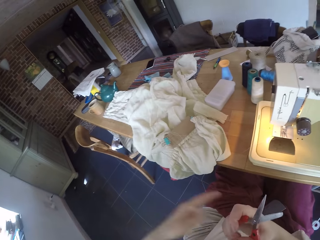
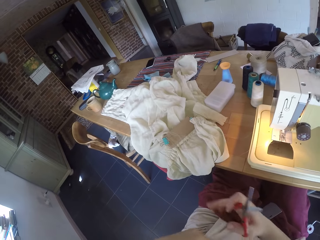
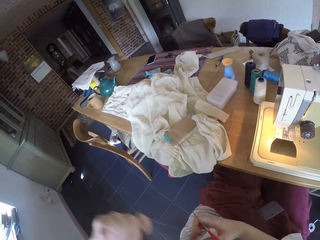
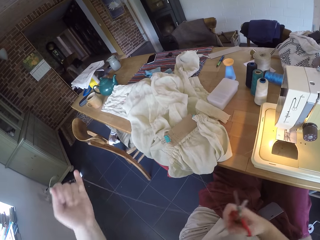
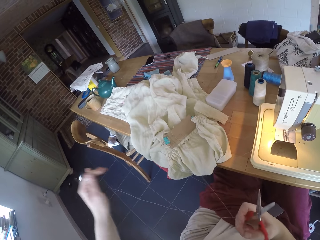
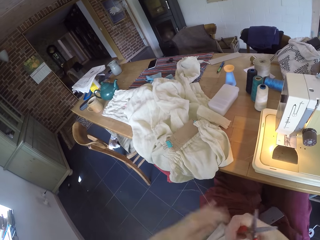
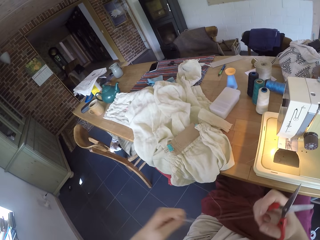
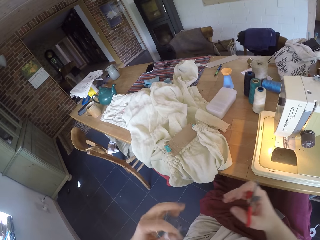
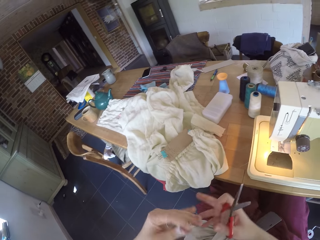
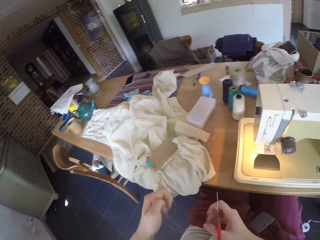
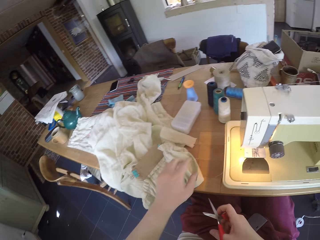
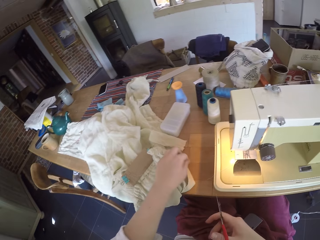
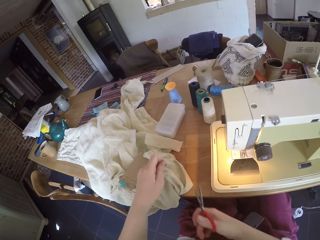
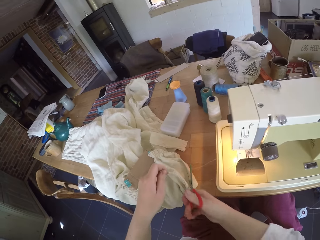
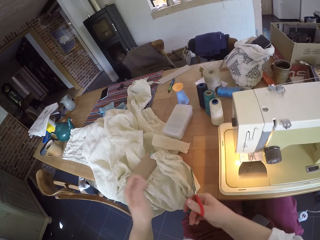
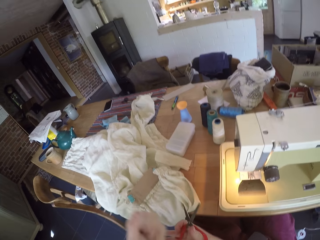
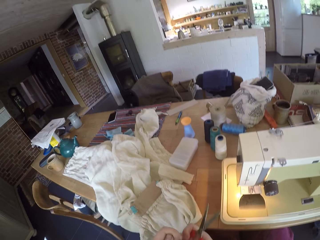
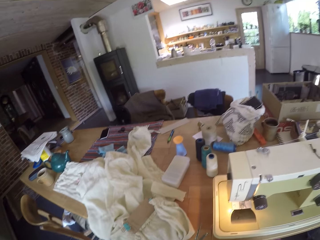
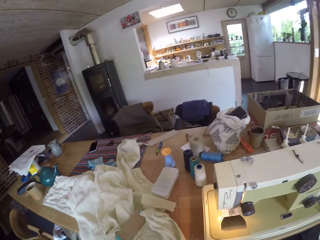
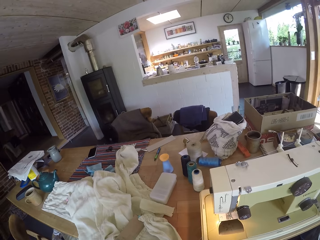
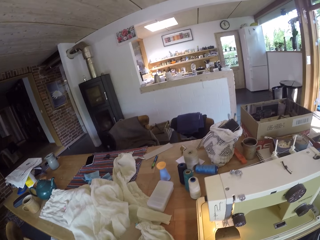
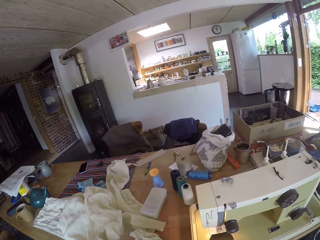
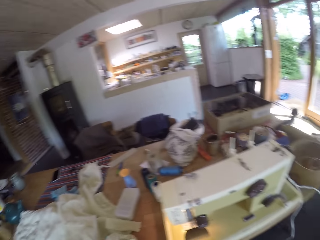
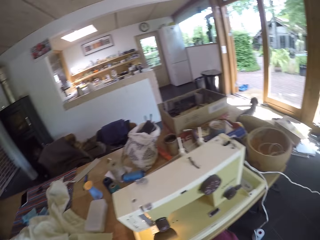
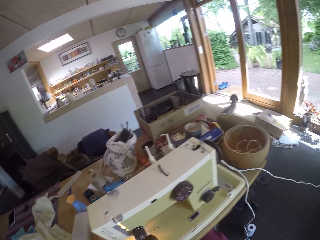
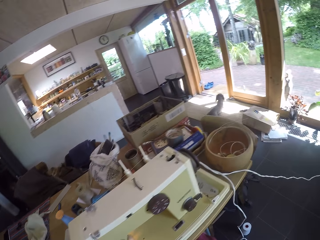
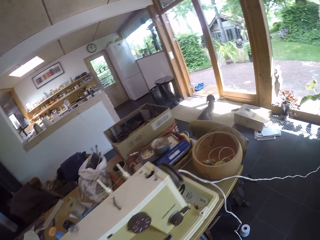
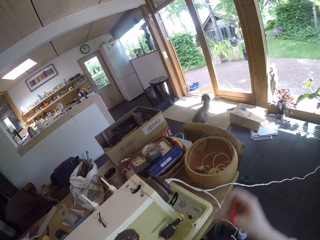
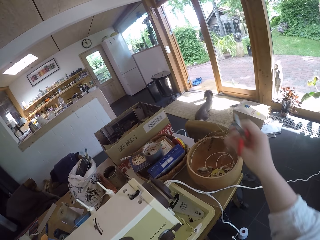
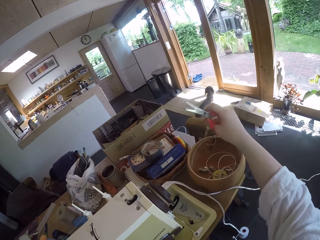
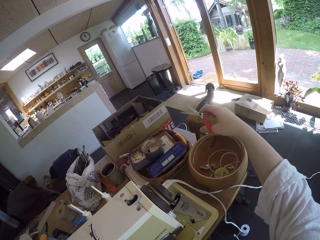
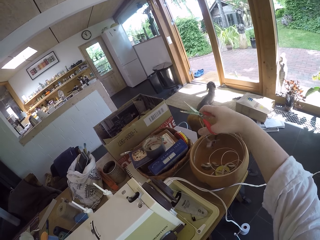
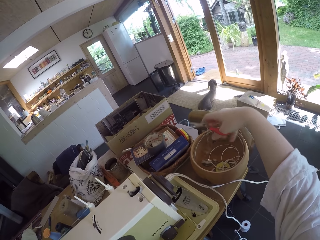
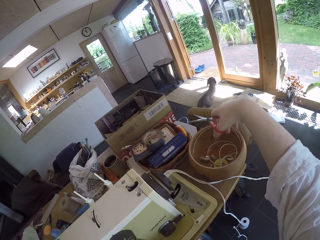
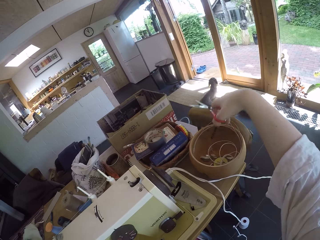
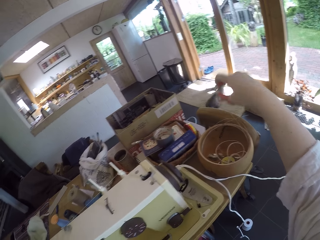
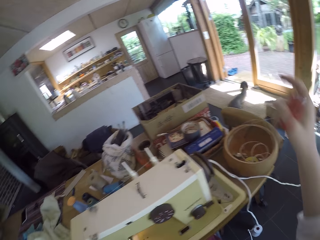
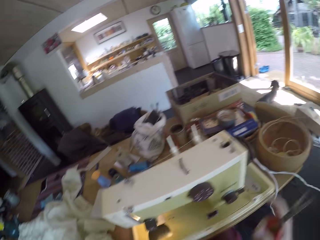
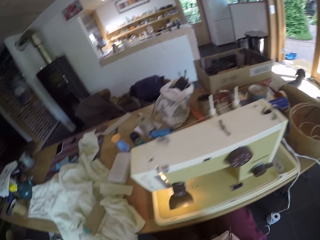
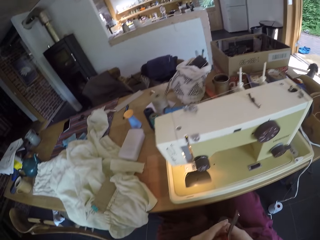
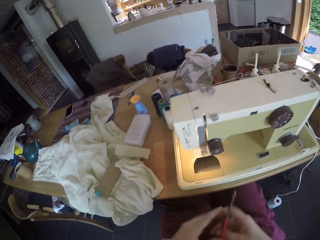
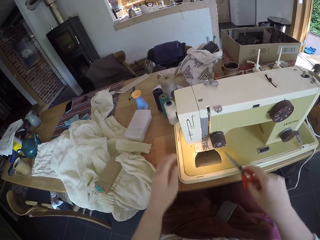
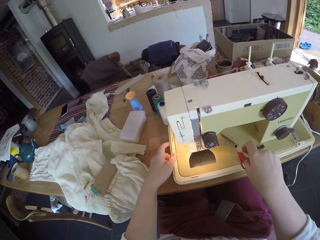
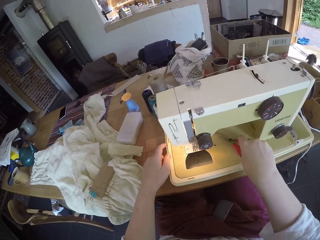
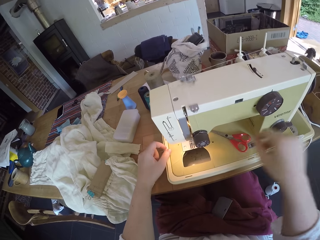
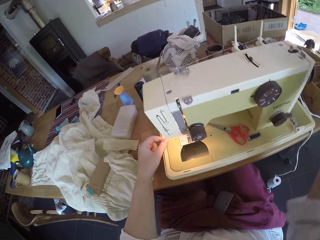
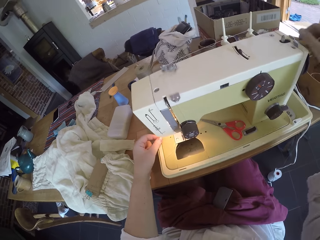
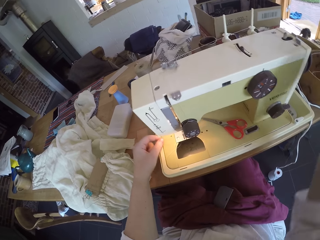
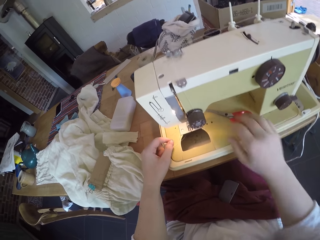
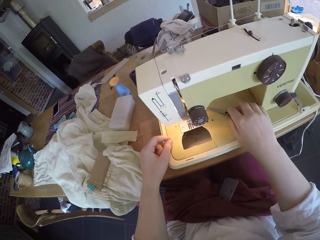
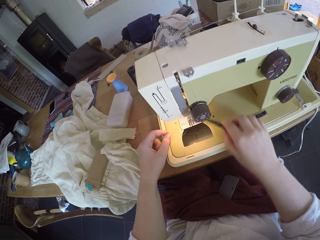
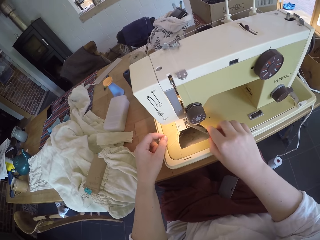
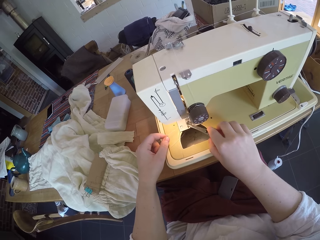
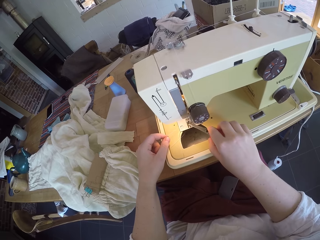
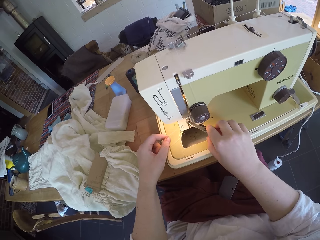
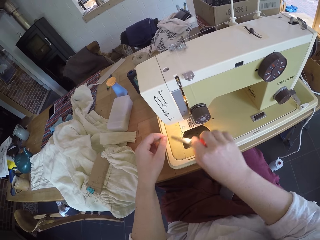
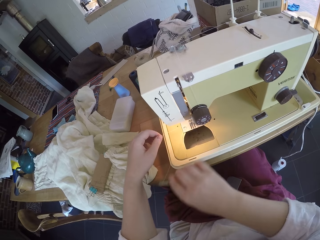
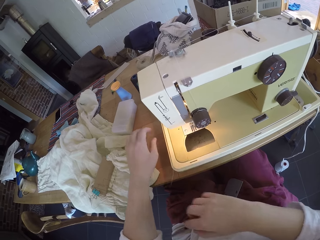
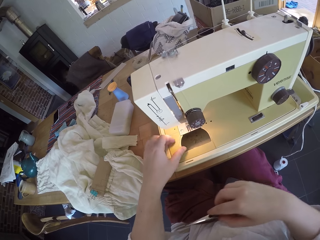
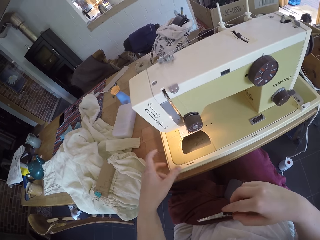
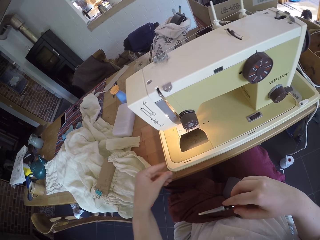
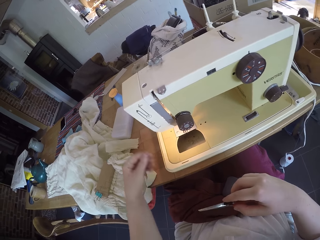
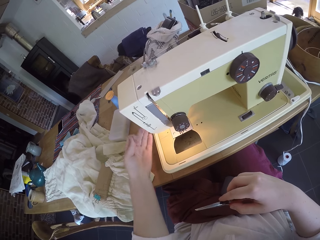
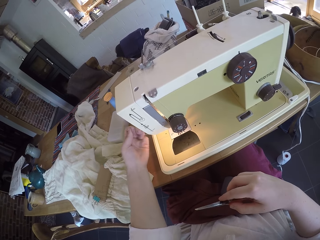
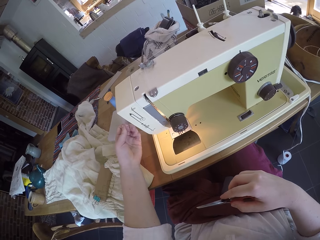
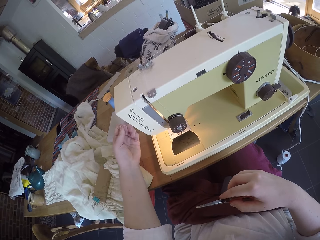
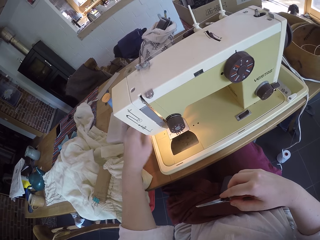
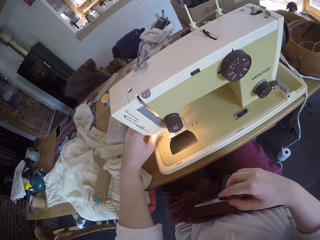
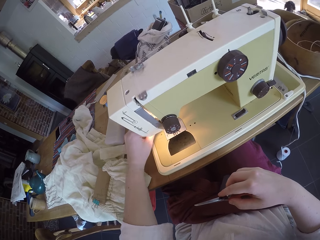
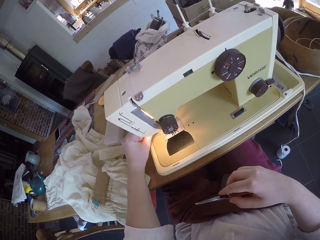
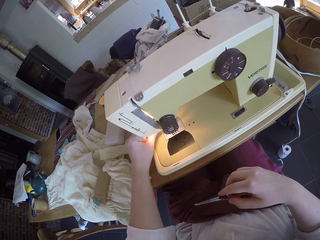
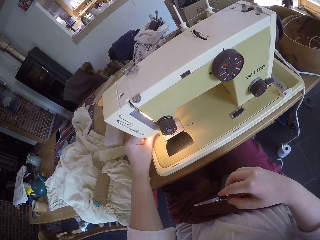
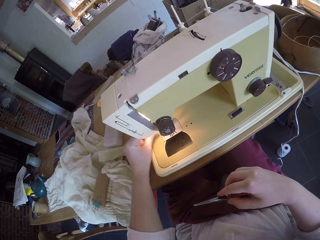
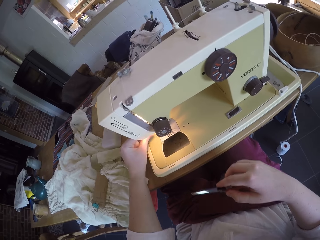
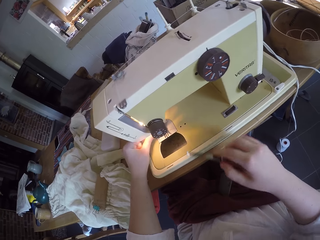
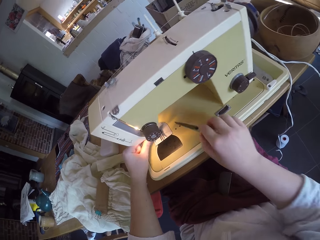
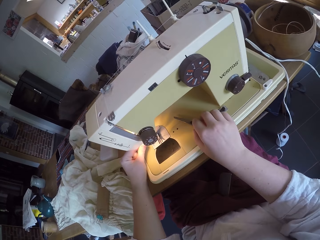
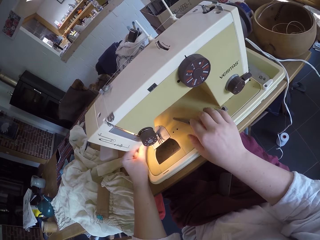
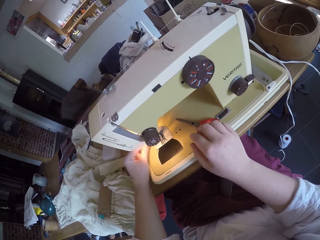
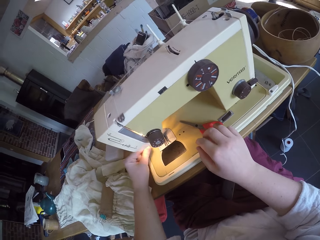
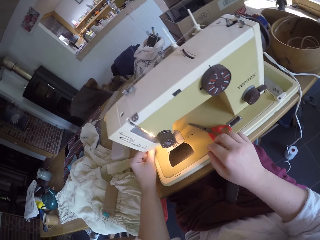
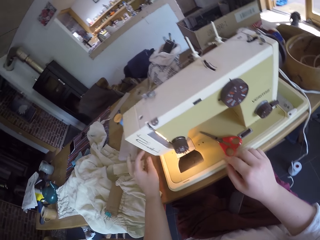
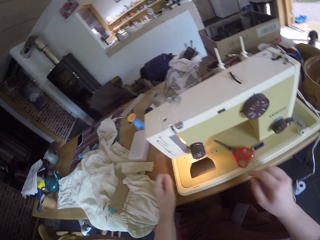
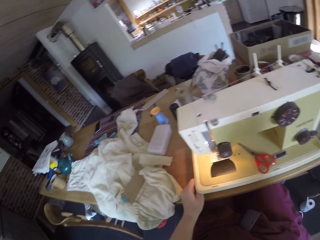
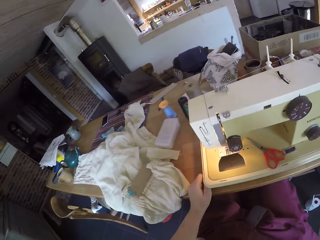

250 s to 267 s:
The camera wearer holds the threads with her hand. She holds a thread with her hand. She cuts a thread with scissors. She holds a thread with her hand. She puts the threads in the basket. She puts the scissors on the bed plate. She picks up the scissors from the bed plate. She moves a thread with the scissors. She cuts the thread with the scissors. She pulls a thread with her hand. She puts the scissors on the bed plate.
